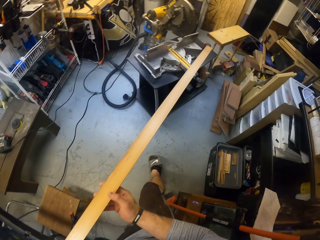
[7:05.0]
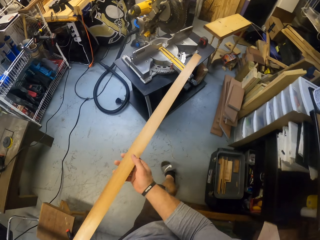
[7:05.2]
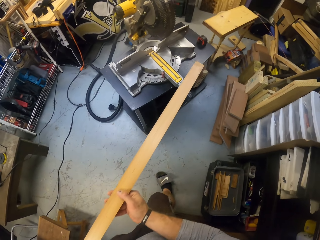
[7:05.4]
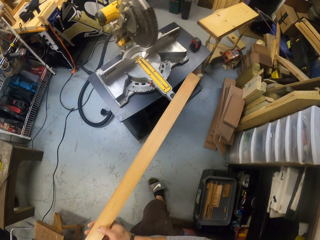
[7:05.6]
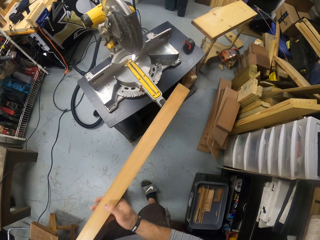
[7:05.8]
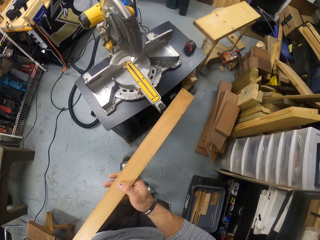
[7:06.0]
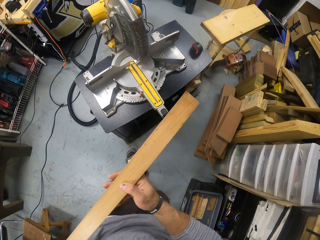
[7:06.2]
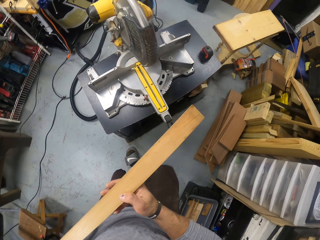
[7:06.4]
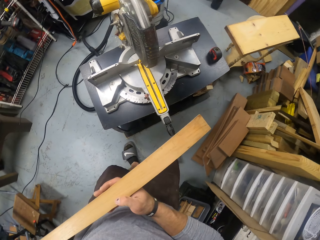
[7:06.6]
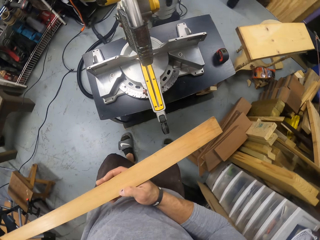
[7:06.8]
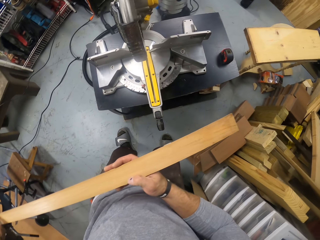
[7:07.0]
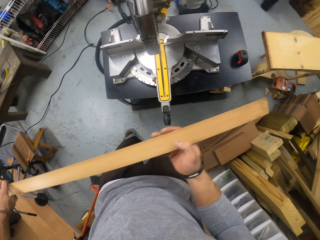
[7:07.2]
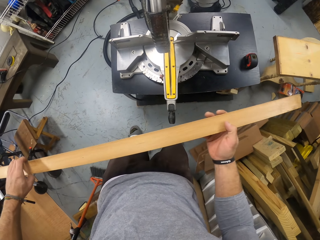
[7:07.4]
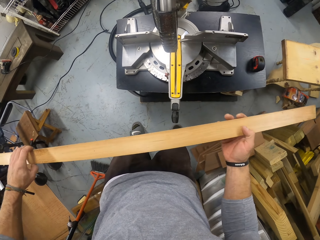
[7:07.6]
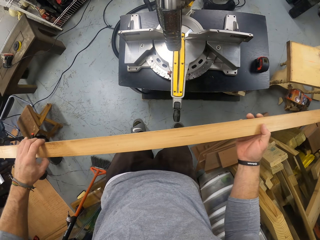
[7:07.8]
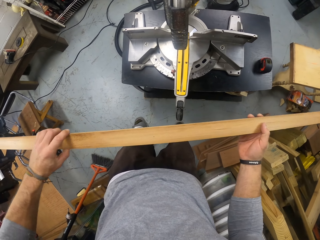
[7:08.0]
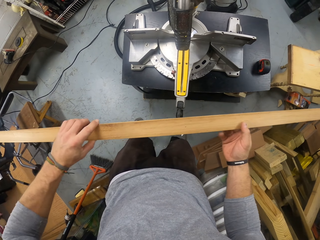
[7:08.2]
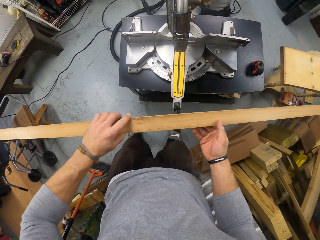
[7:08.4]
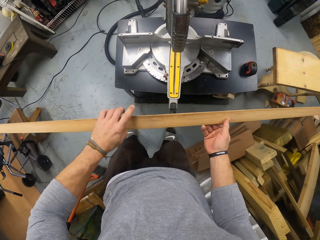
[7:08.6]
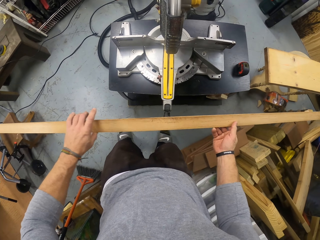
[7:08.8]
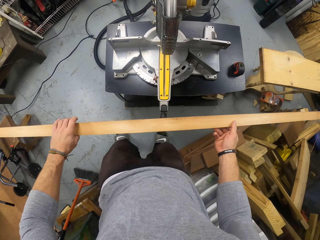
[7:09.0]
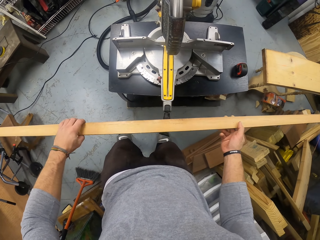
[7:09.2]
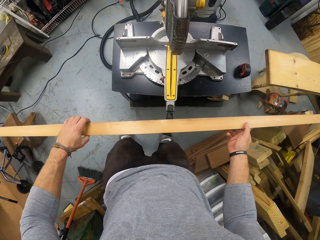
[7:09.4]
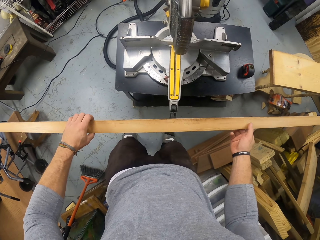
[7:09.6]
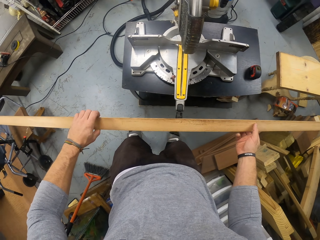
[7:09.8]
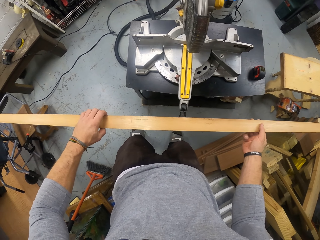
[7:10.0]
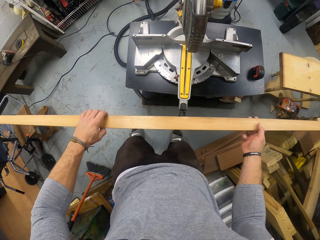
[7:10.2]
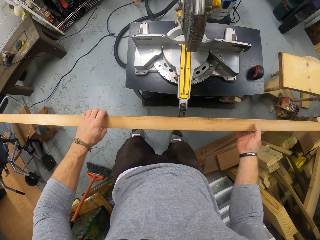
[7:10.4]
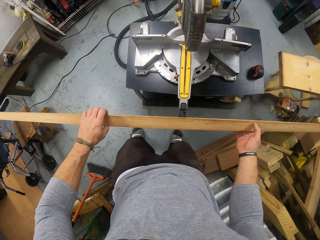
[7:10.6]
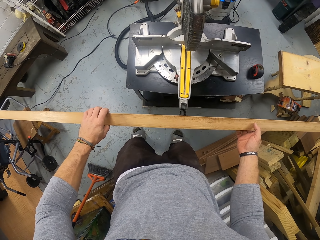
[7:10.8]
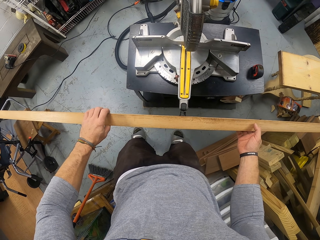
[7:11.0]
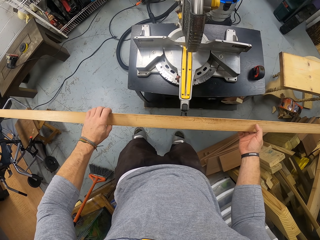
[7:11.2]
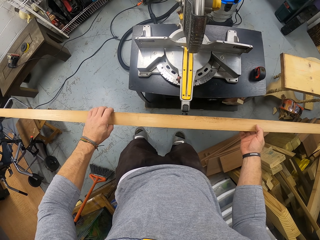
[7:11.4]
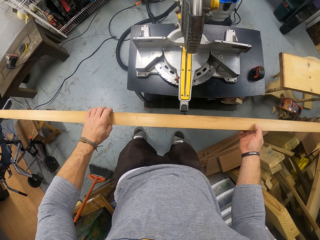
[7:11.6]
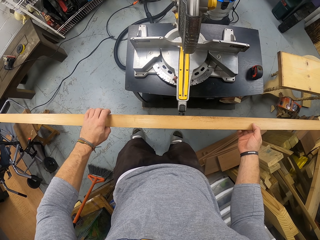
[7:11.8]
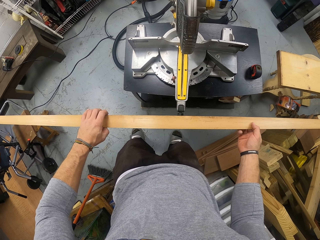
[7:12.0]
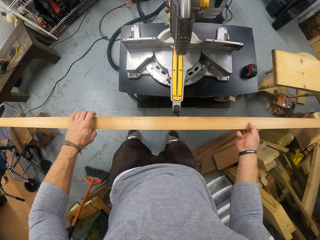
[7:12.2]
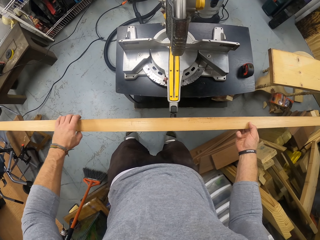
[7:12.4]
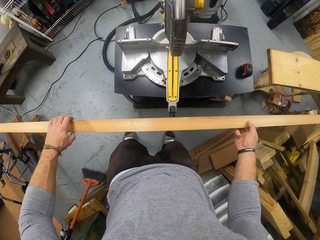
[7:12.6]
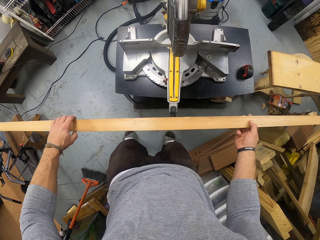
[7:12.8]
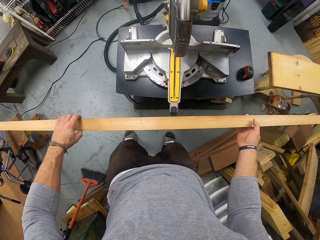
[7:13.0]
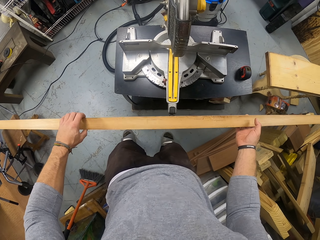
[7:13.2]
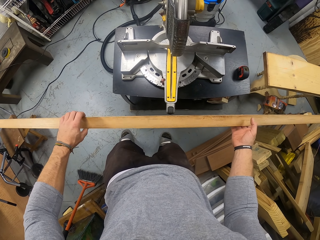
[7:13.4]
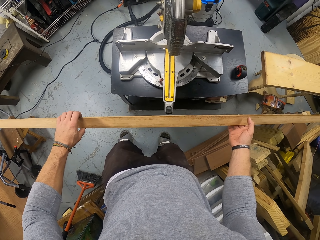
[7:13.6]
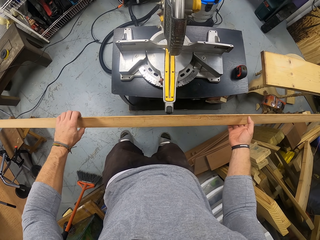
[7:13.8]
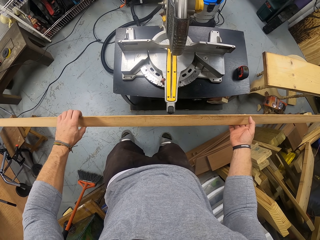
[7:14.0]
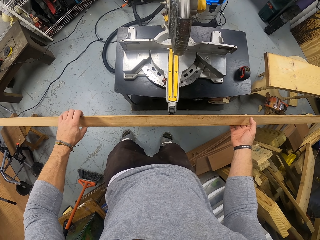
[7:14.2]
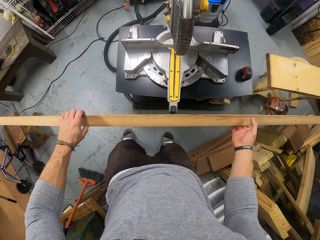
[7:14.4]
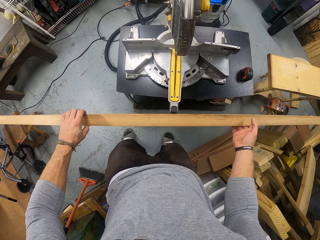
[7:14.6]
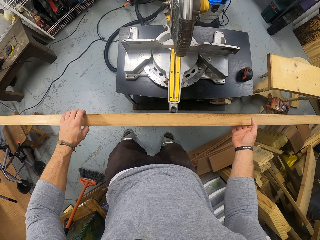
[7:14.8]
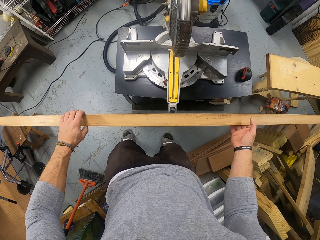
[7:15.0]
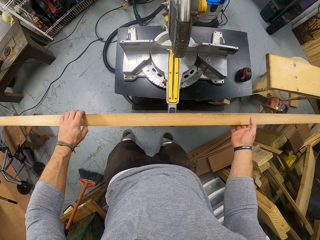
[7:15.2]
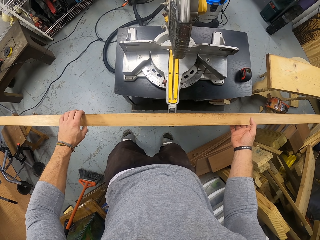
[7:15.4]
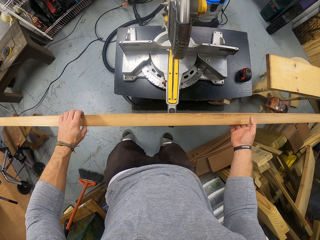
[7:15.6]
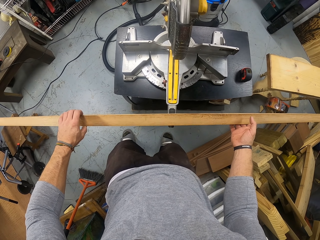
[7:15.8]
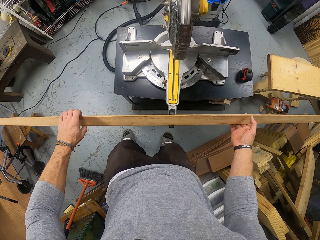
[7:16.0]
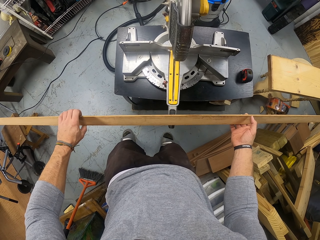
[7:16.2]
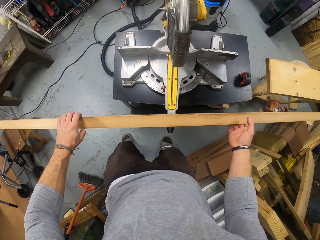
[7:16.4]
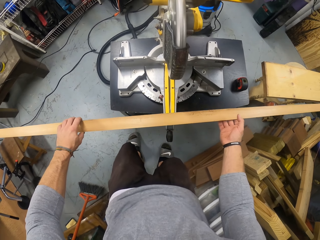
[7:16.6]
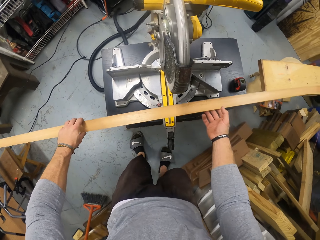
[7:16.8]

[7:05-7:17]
The camera wearer places the piece of wood on the cutting machine.

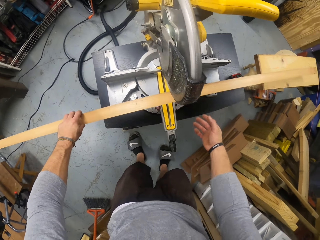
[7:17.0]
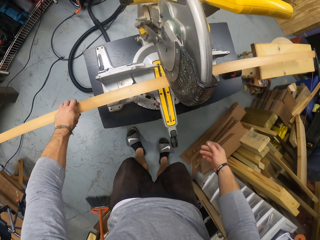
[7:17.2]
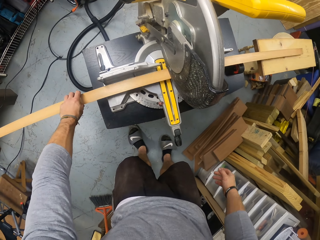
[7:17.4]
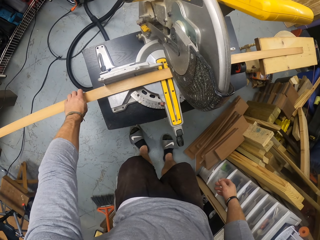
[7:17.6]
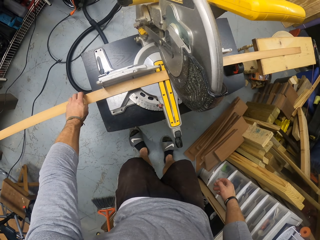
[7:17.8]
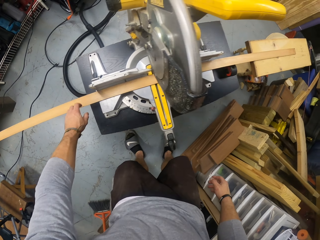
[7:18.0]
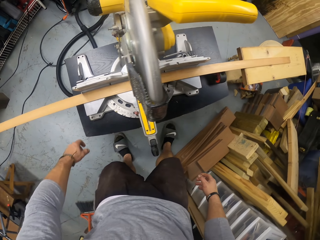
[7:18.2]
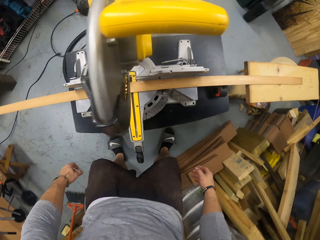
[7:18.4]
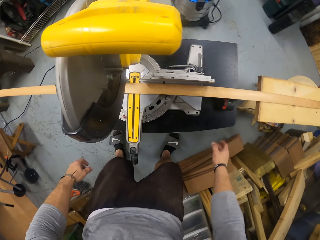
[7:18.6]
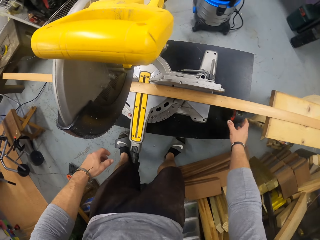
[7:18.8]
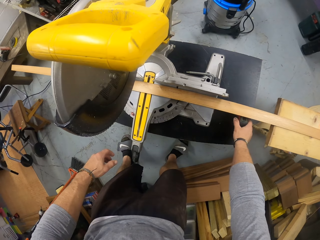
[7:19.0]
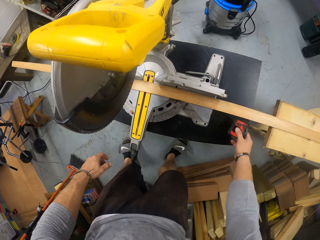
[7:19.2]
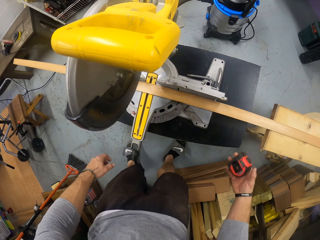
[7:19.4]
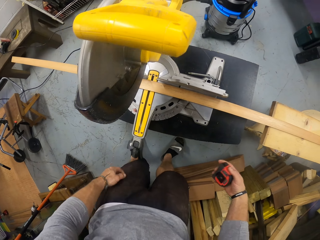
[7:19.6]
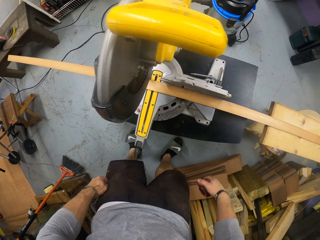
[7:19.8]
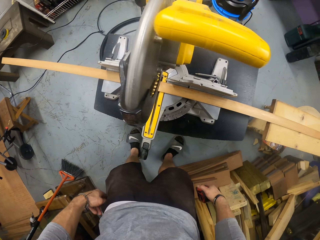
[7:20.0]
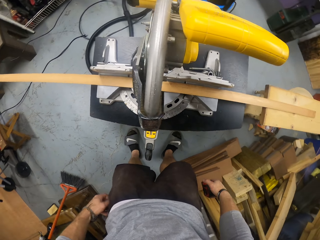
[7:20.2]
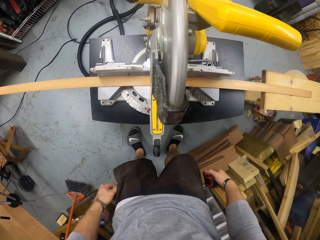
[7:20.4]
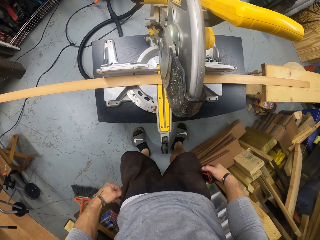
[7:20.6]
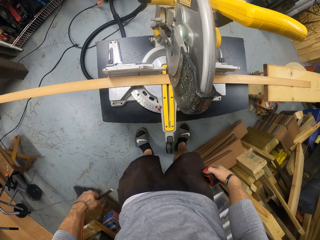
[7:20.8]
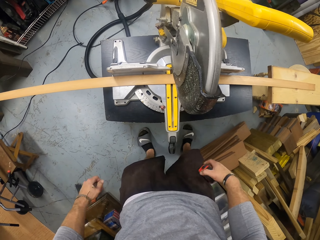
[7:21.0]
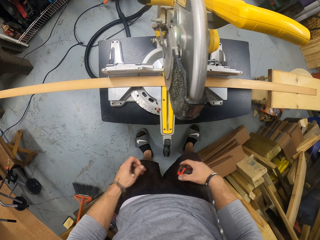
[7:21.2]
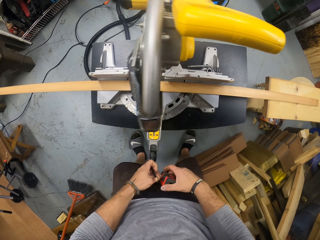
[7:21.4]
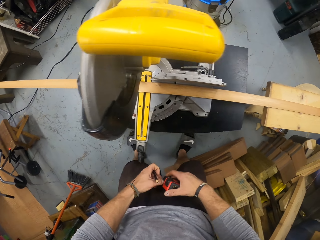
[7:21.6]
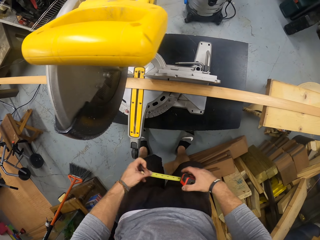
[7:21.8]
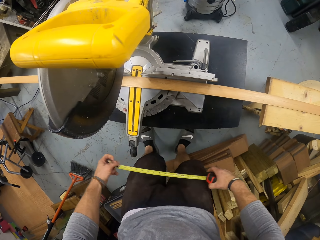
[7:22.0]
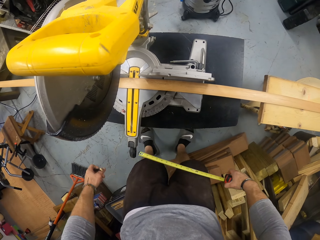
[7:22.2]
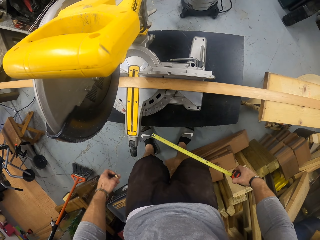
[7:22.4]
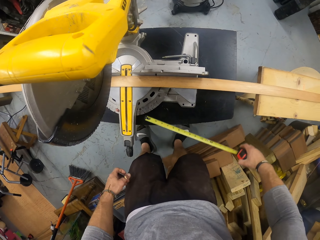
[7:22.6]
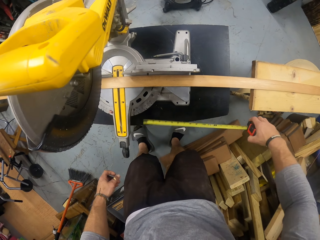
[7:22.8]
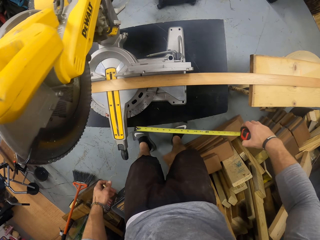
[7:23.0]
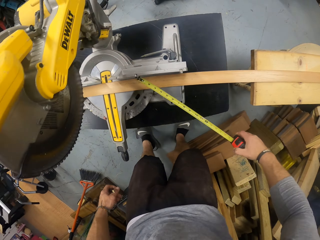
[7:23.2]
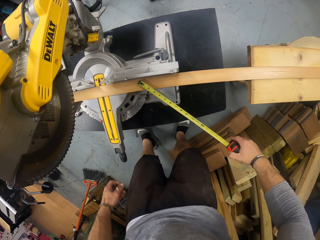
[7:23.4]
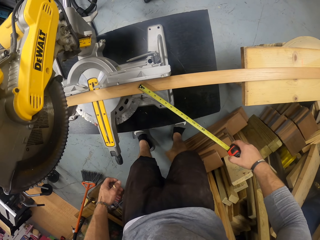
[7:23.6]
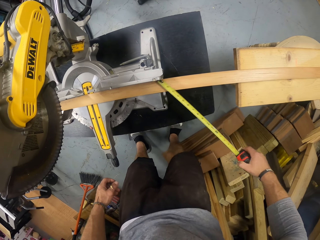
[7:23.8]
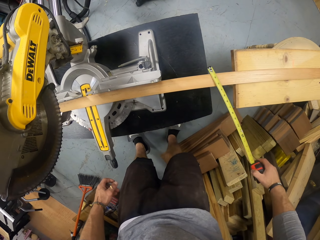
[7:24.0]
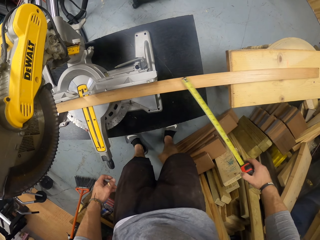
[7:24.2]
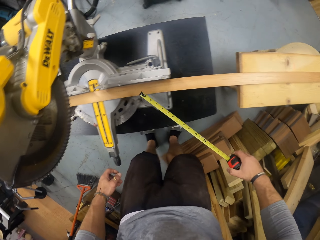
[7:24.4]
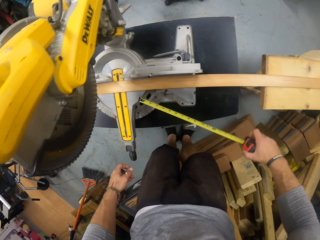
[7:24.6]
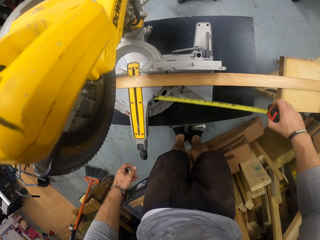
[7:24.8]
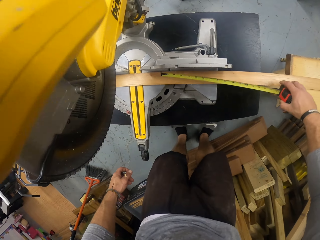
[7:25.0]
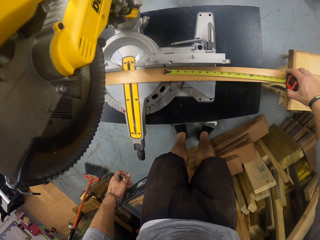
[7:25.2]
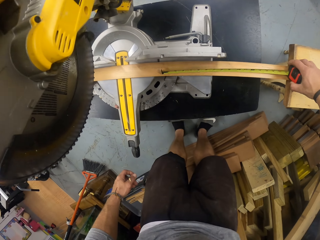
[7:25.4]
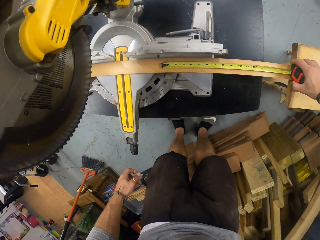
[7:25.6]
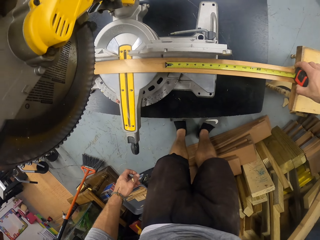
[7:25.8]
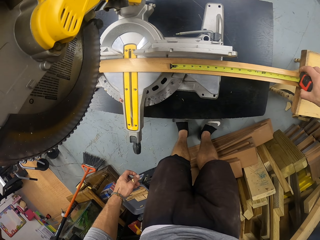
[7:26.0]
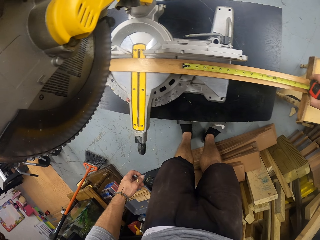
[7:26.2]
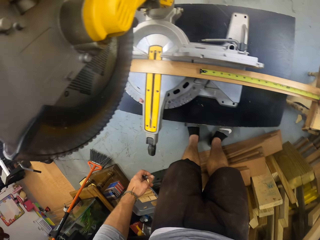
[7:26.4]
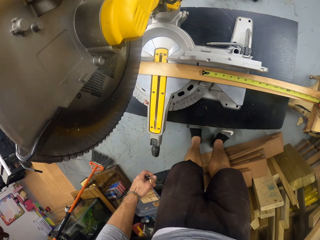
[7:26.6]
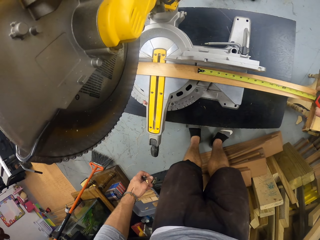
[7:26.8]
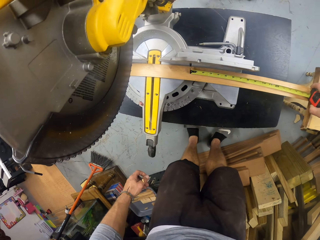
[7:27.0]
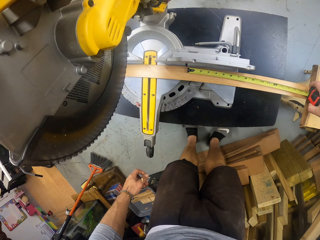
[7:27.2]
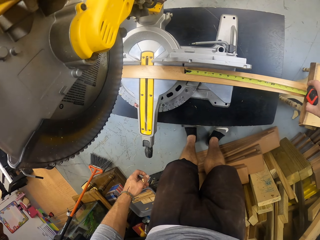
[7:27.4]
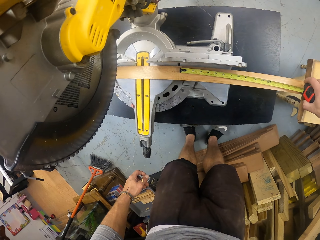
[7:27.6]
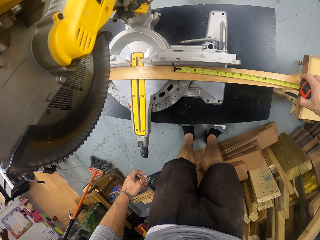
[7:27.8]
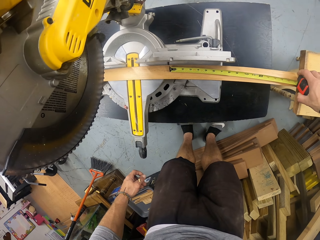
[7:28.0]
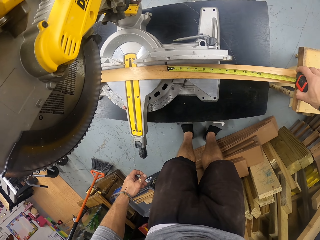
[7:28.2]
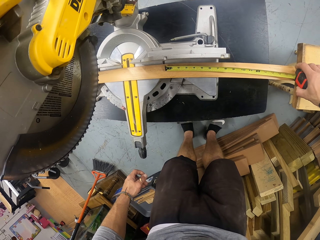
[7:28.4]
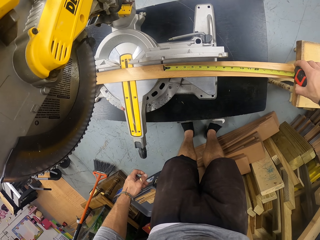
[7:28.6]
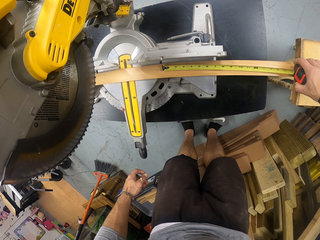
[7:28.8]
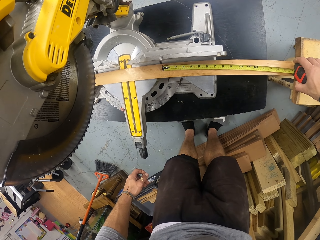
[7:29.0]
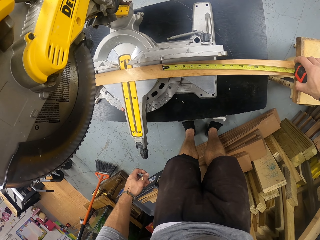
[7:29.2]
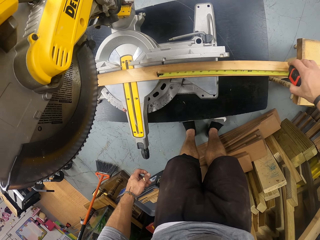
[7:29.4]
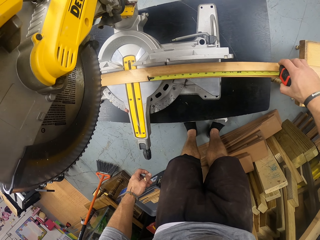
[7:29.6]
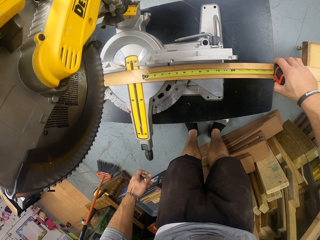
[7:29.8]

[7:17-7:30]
The camera wearer picks the tape measure from the compound slide miter saw table with his right hand. He picks the pencil from his left shorts pocket with his left hand. He pulls the hook of the tape measure with his left hand. He measures the plank on the compound slide miter saw table with the tape measure in his right hand.
